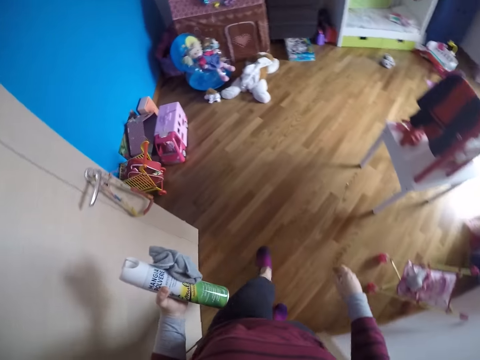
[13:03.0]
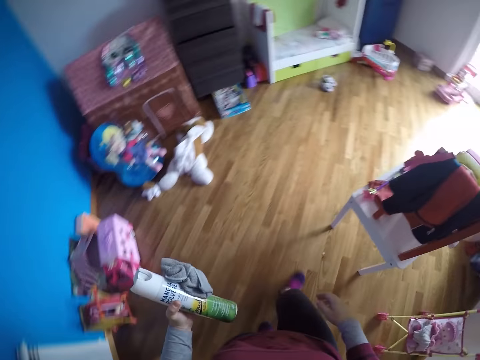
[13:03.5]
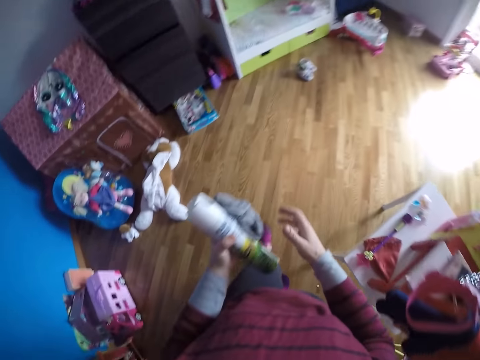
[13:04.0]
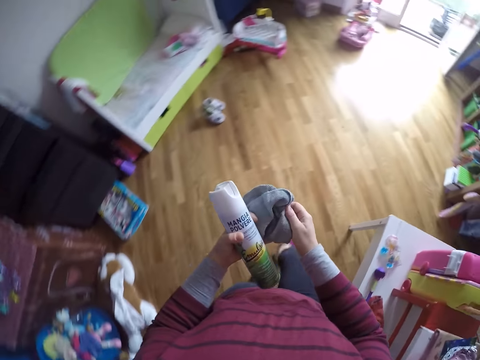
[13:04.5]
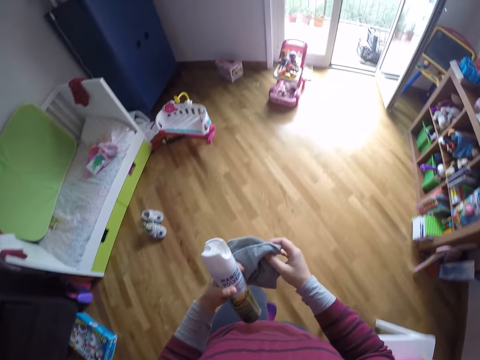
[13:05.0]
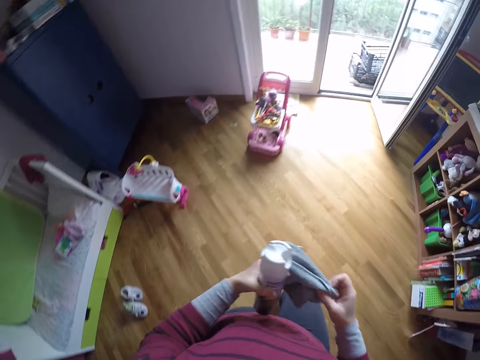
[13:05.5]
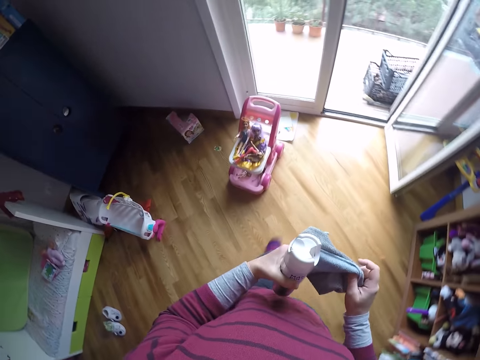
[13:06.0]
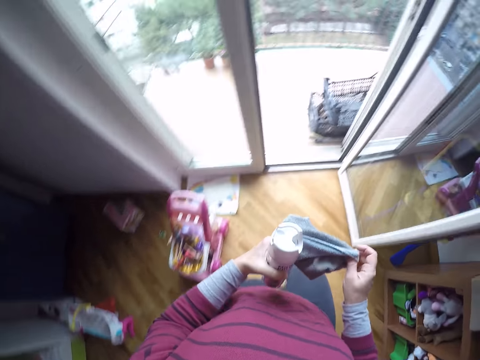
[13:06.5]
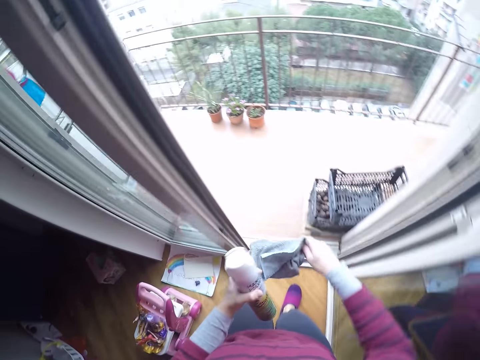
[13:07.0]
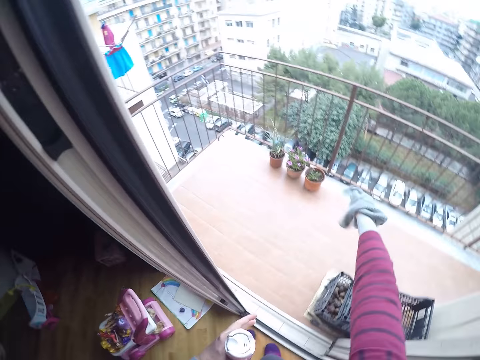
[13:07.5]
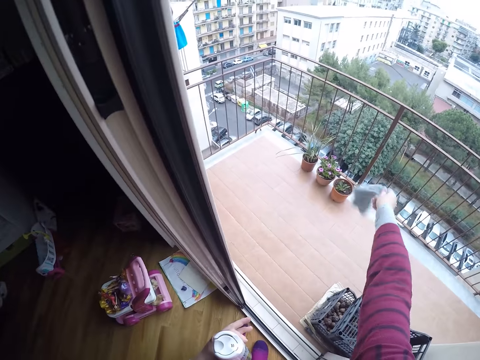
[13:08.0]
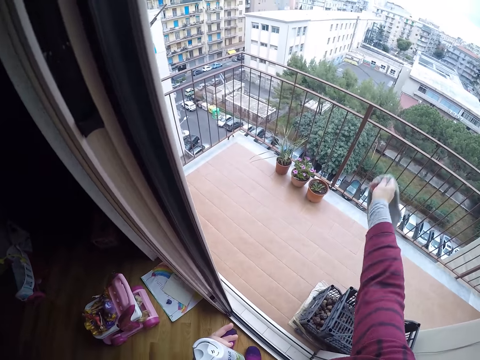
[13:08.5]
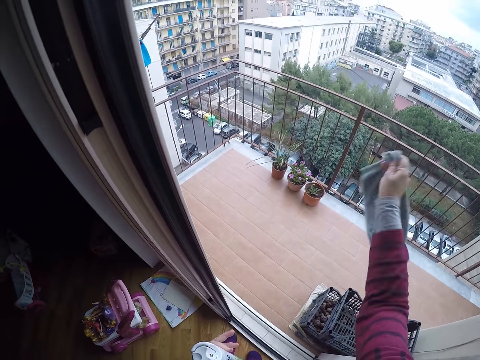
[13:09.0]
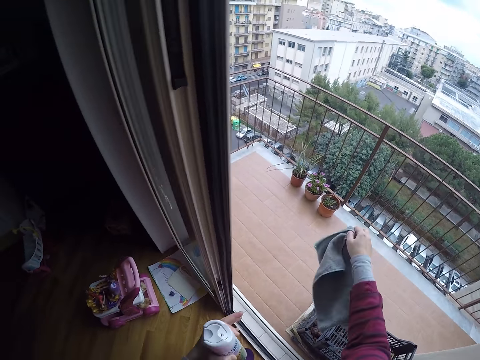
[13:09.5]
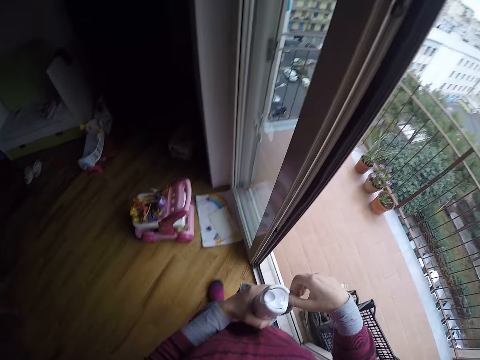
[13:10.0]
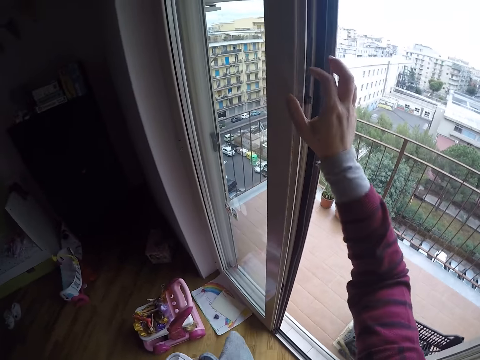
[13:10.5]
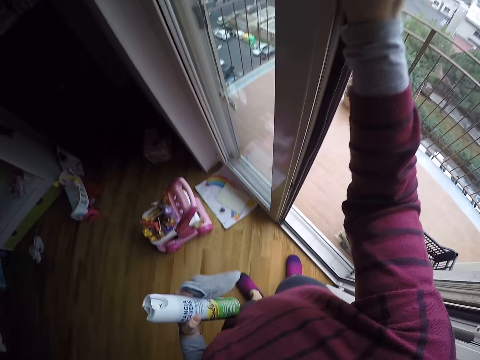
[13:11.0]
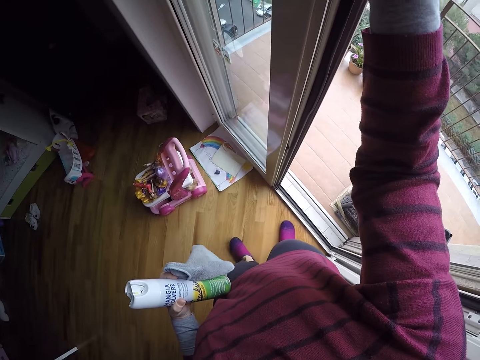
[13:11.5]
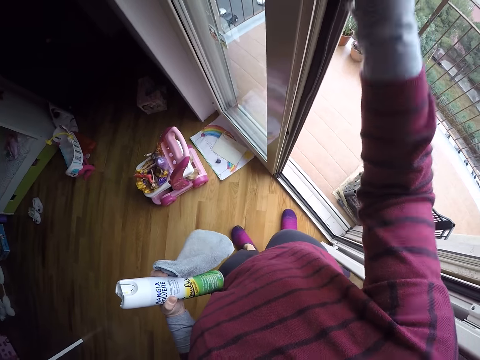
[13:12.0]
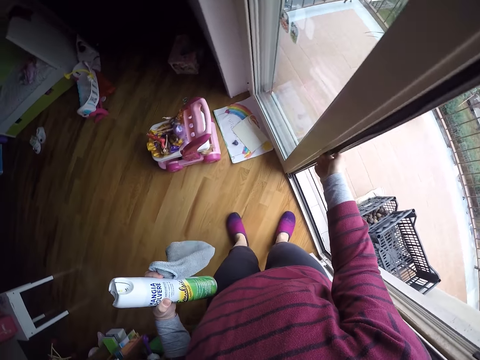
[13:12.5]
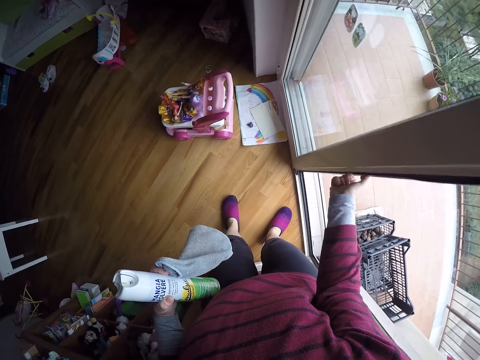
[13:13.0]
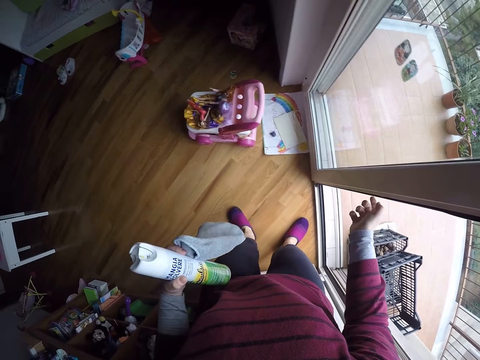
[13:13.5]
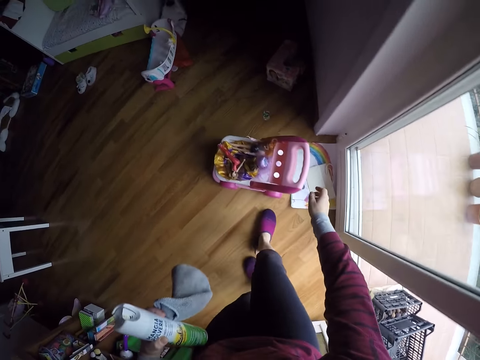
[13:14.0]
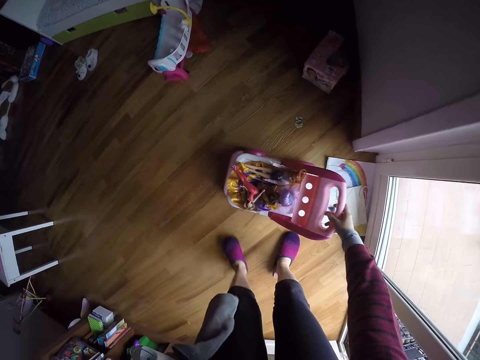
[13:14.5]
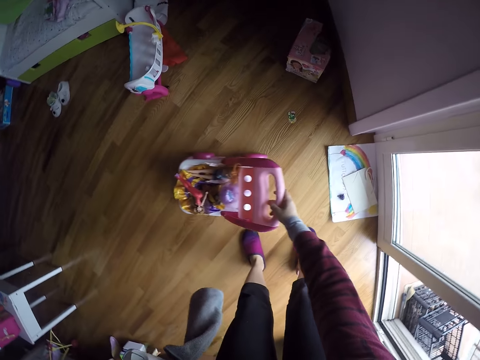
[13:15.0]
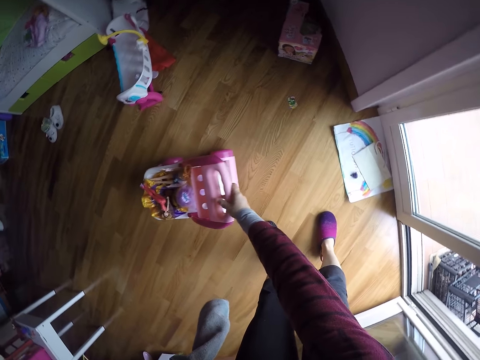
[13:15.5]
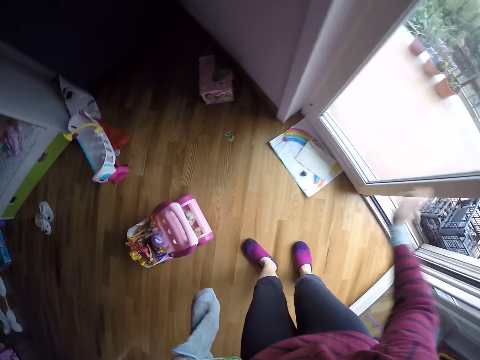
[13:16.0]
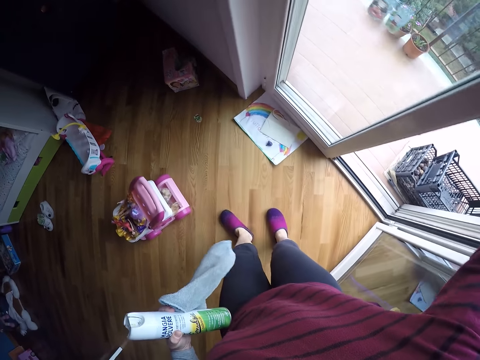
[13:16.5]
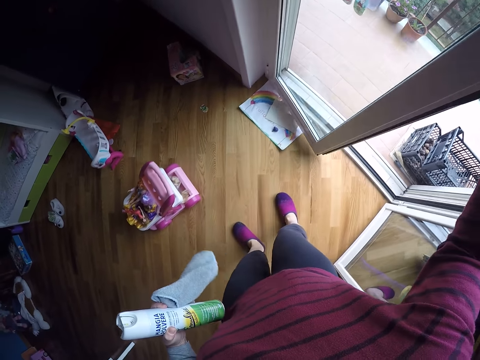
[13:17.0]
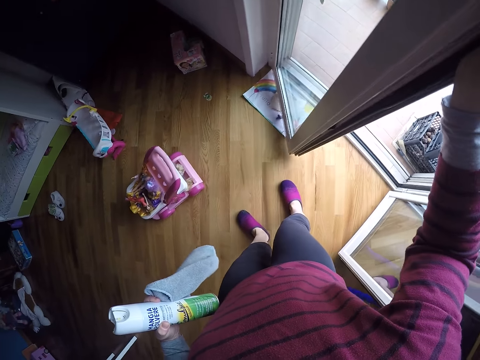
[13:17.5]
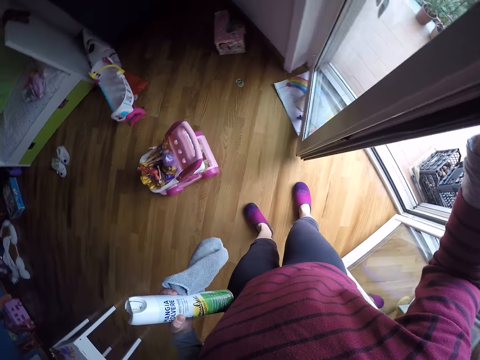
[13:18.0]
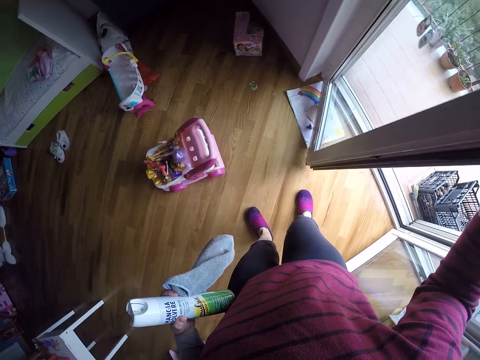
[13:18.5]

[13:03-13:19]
The camera wearer holds a hand towel with both hands. They walk around. They dust off the towel from the other room with their right hand. They turn around. They try to open the other balcony door with their right hand. They press something on the door. They press something on the door again. They move around. They move a doll stroller or toy organizer on the floor with their right hand. They open a door. They pull on the other balcony door with their right hand.

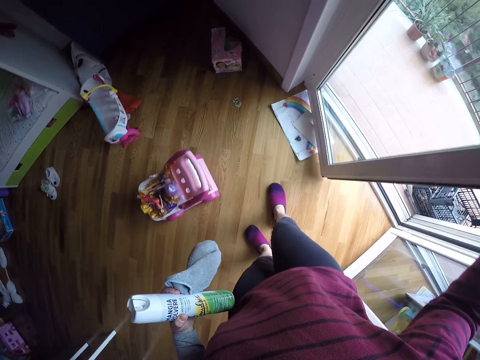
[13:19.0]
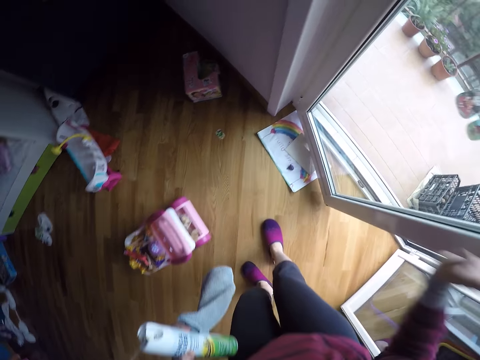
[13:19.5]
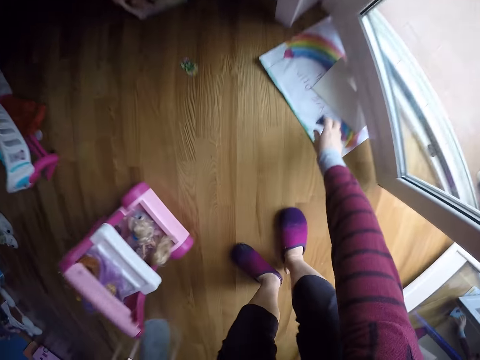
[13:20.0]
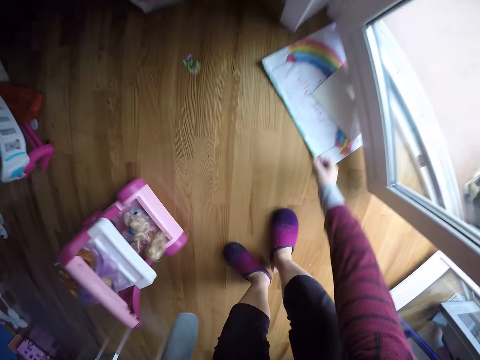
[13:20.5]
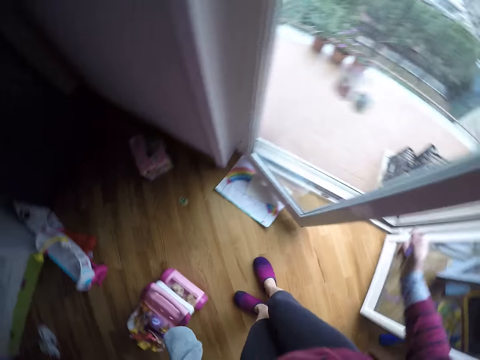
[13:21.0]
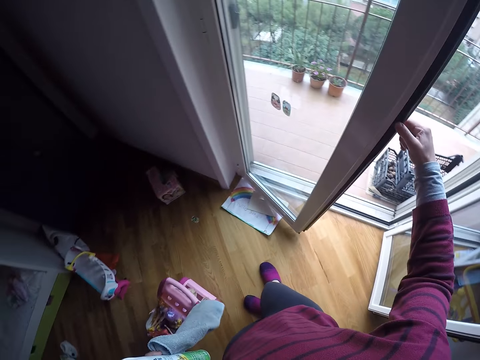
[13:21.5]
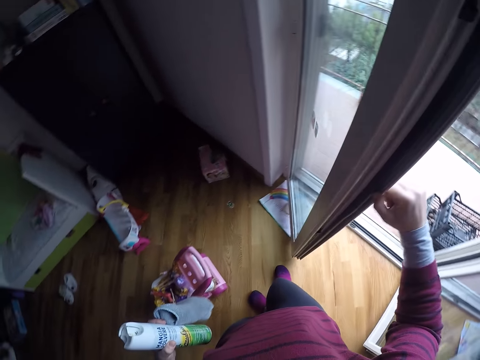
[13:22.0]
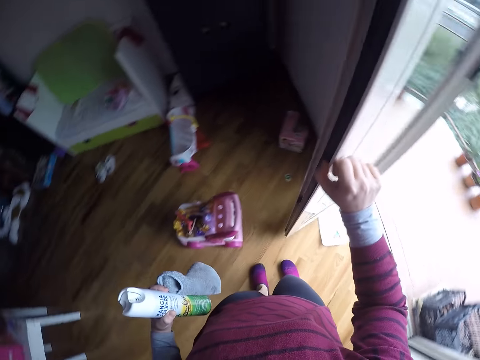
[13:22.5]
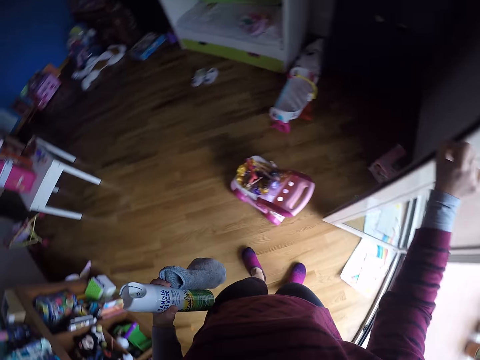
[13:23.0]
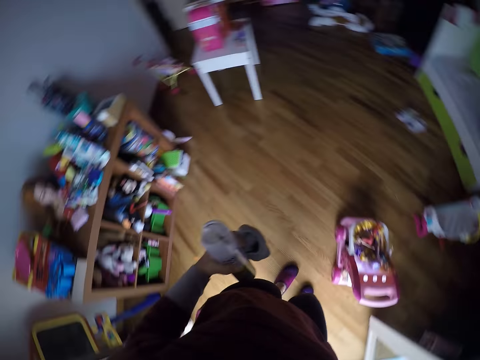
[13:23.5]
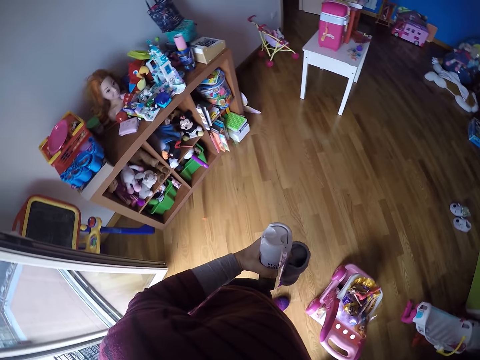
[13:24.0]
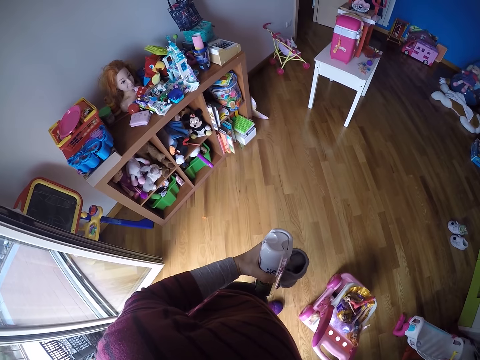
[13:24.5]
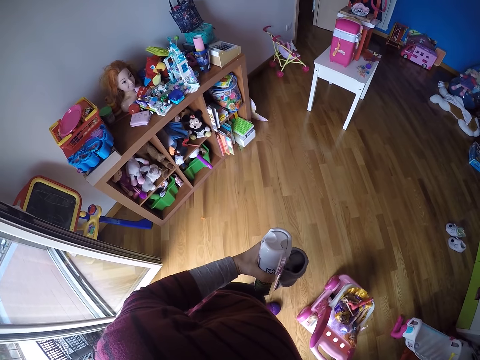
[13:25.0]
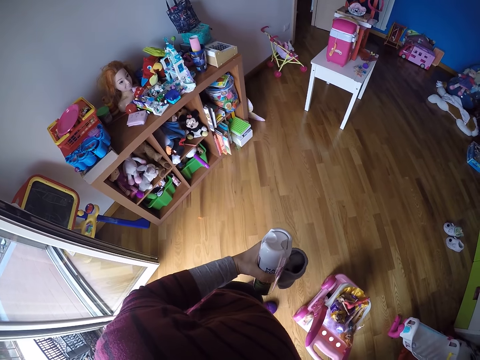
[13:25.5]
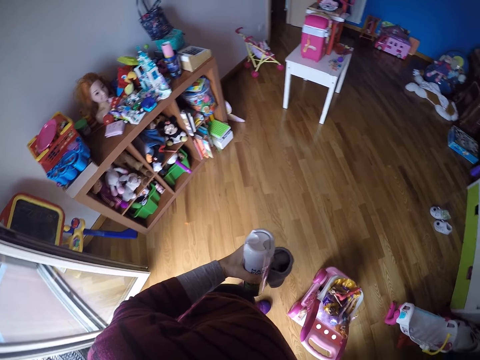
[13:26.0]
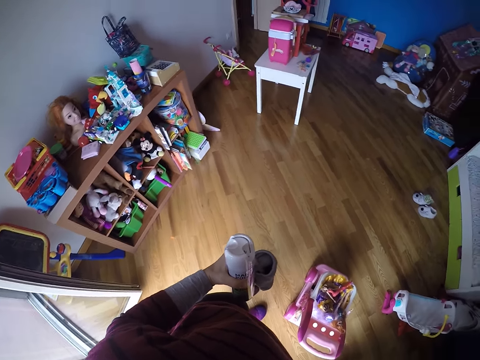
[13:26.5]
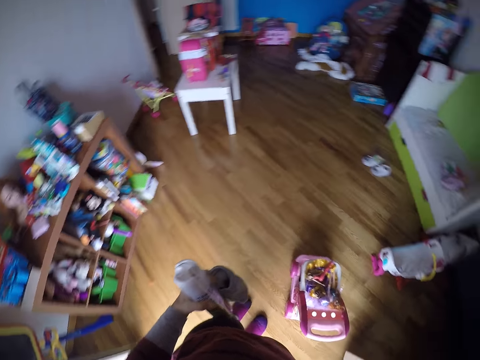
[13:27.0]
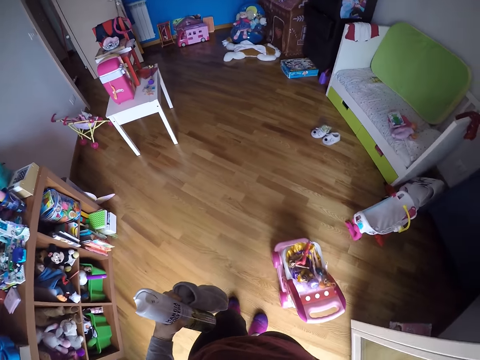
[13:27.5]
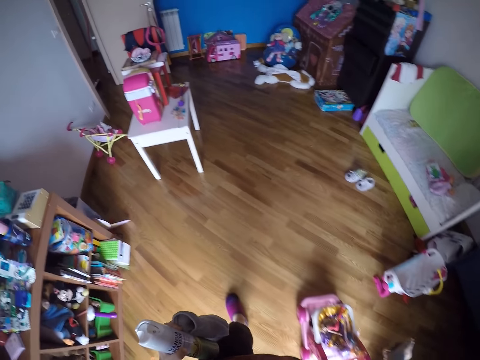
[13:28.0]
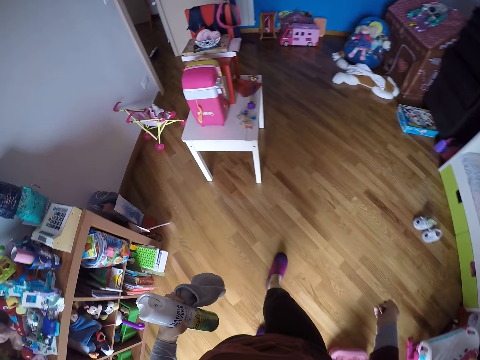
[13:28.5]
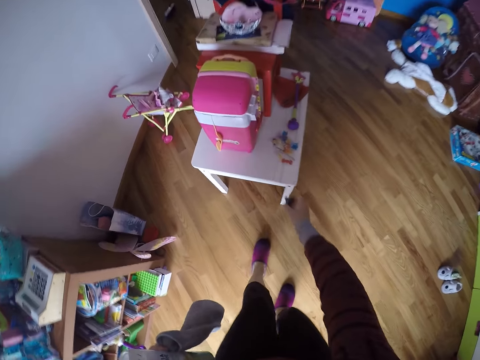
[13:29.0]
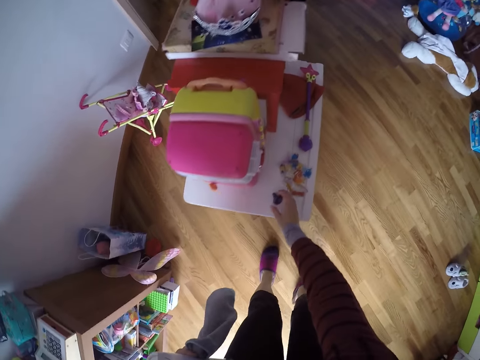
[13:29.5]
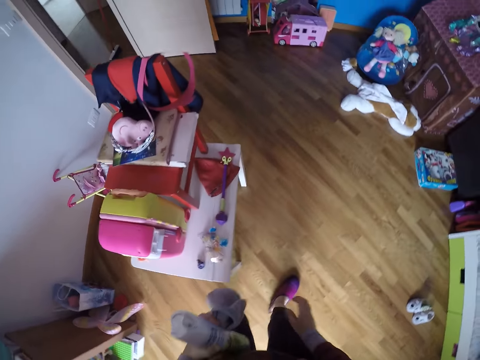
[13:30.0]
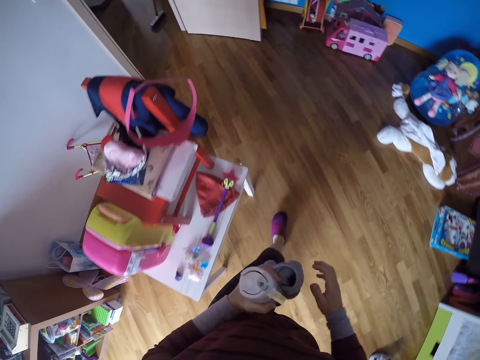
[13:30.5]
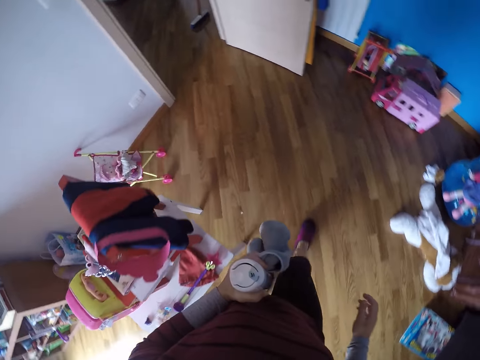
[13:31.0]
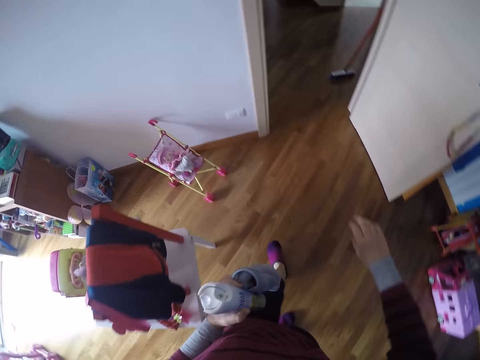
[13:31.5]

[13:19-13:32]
The camera wearer moves around. She bends downwards. She picks up a pacifier from the top of the drawing book with her right hand. She stands up. She opens the other balcony door with her right hand. She looks around and walks around. She drops the pacifier on the table with her right hand. She walks around.
